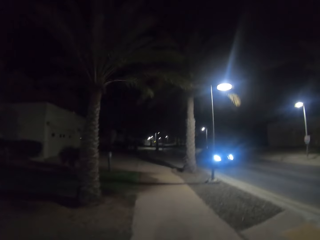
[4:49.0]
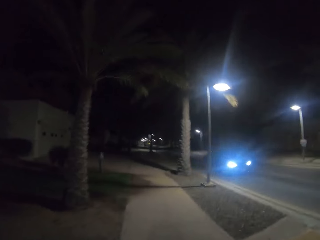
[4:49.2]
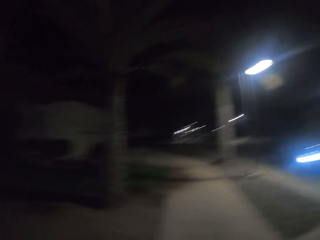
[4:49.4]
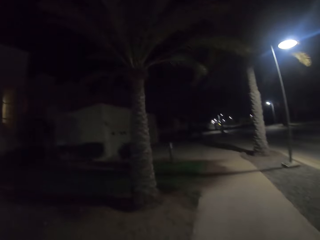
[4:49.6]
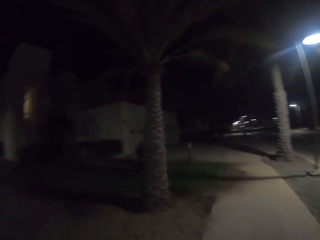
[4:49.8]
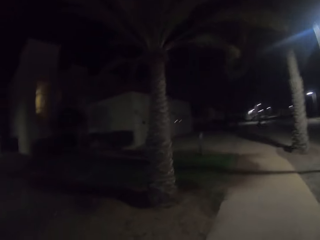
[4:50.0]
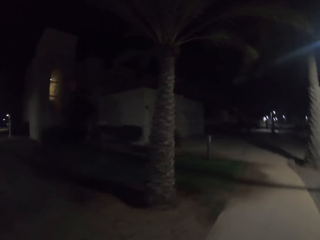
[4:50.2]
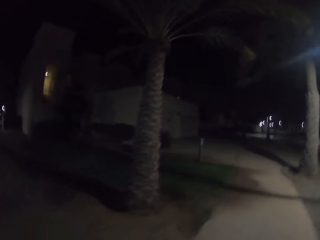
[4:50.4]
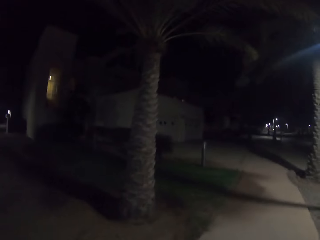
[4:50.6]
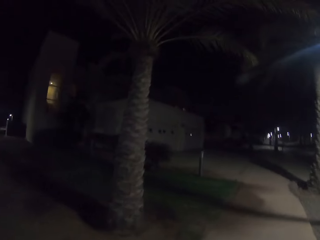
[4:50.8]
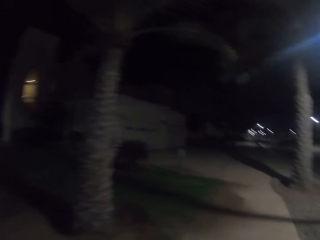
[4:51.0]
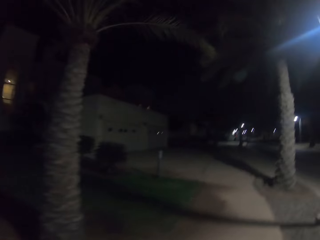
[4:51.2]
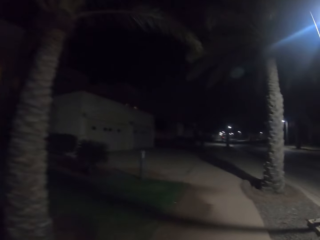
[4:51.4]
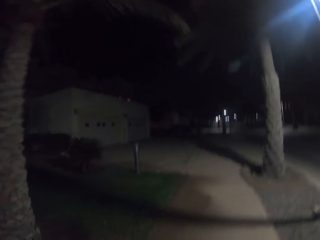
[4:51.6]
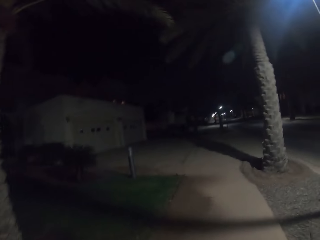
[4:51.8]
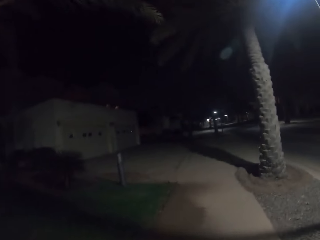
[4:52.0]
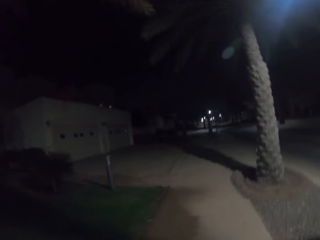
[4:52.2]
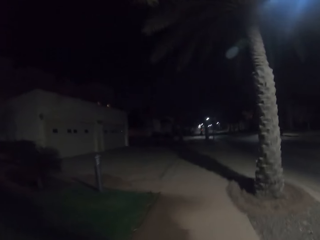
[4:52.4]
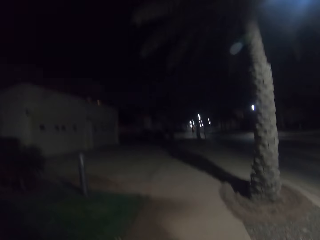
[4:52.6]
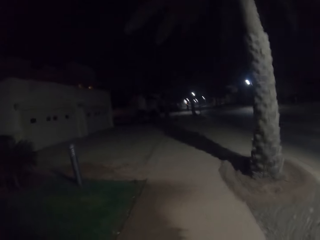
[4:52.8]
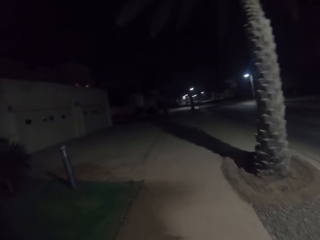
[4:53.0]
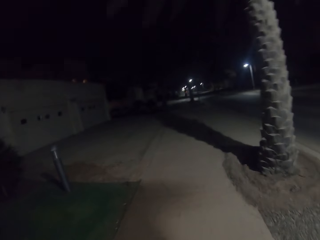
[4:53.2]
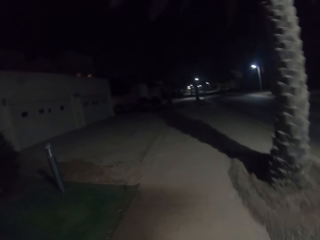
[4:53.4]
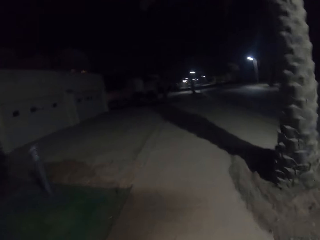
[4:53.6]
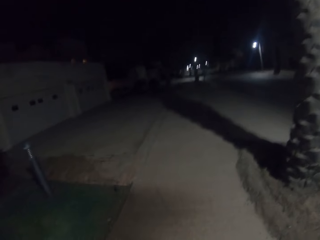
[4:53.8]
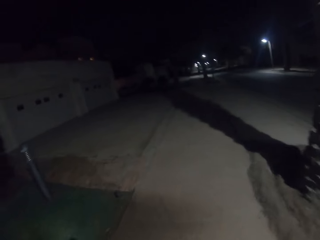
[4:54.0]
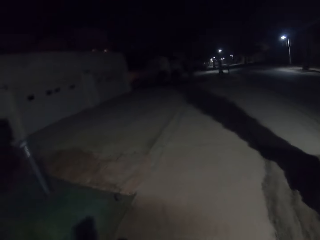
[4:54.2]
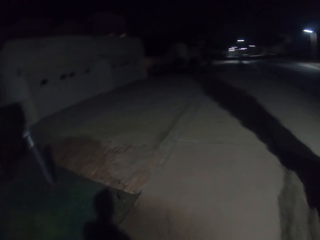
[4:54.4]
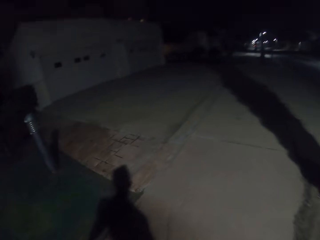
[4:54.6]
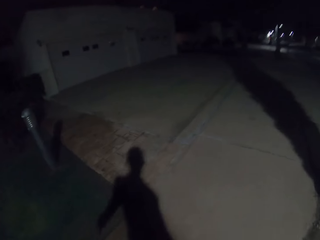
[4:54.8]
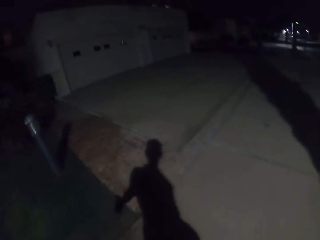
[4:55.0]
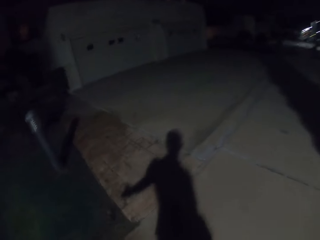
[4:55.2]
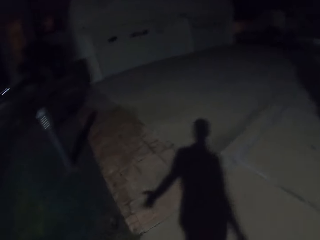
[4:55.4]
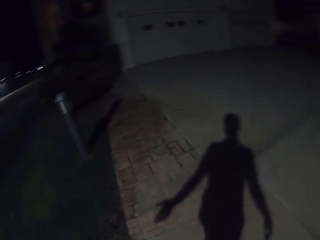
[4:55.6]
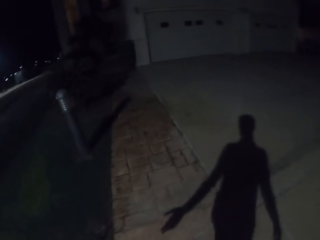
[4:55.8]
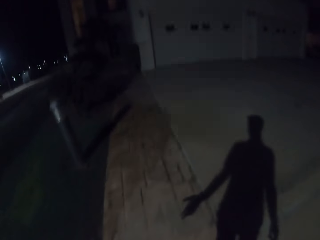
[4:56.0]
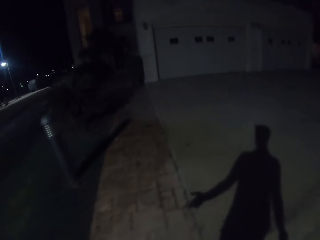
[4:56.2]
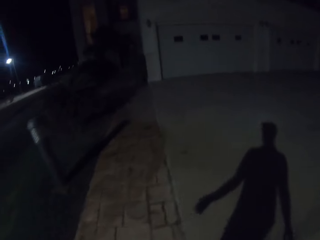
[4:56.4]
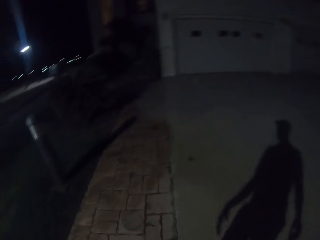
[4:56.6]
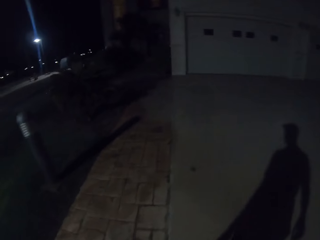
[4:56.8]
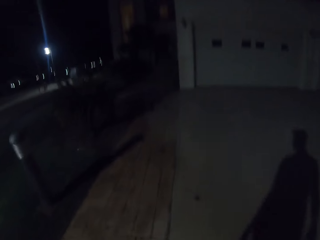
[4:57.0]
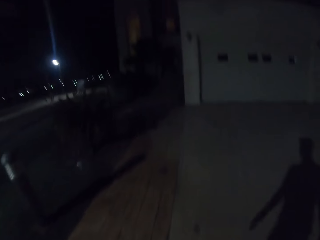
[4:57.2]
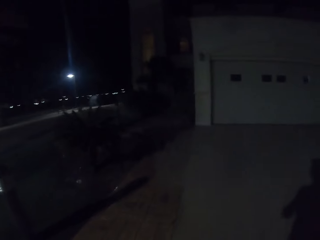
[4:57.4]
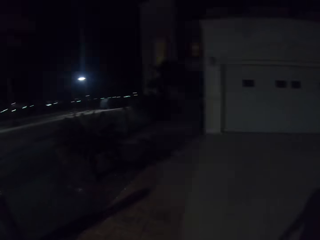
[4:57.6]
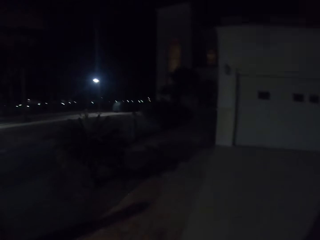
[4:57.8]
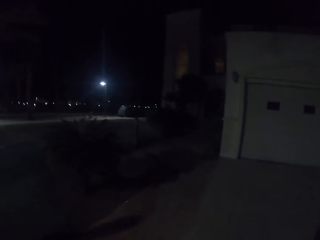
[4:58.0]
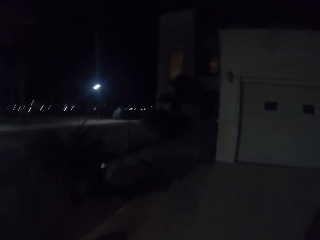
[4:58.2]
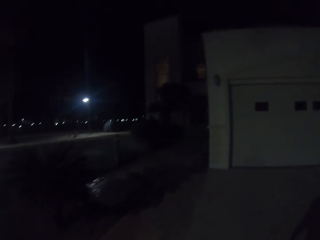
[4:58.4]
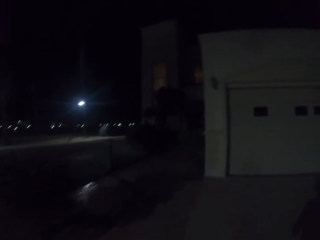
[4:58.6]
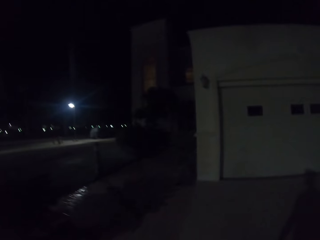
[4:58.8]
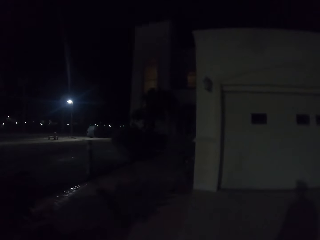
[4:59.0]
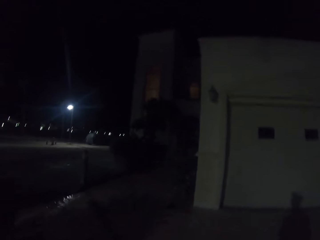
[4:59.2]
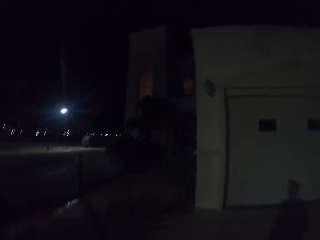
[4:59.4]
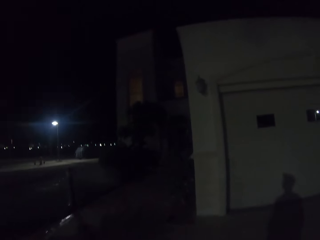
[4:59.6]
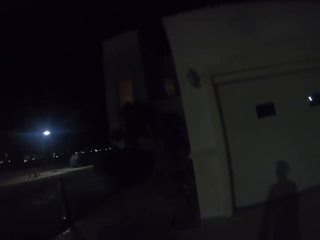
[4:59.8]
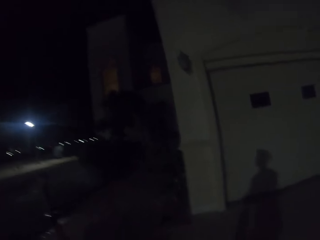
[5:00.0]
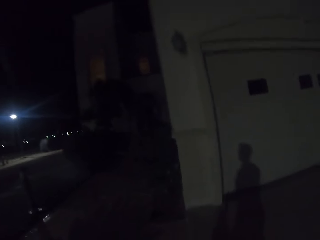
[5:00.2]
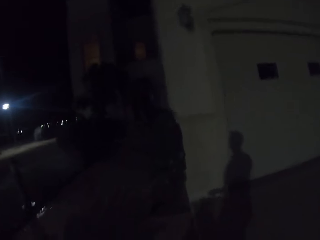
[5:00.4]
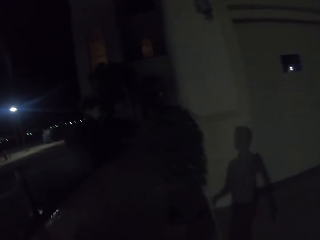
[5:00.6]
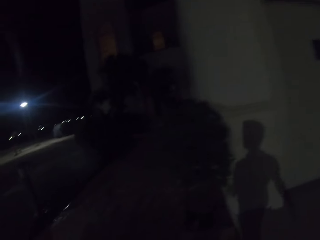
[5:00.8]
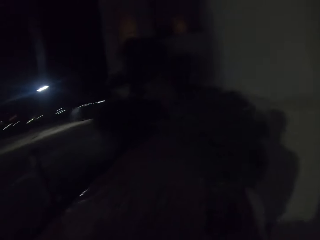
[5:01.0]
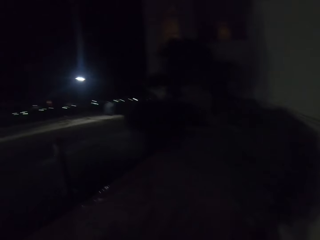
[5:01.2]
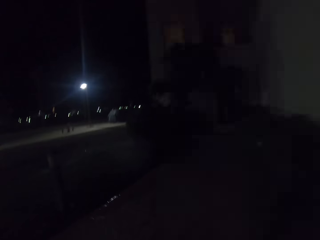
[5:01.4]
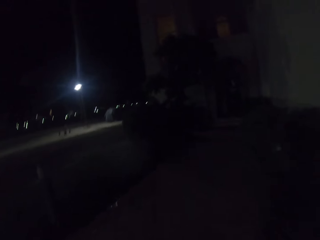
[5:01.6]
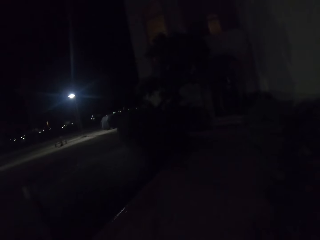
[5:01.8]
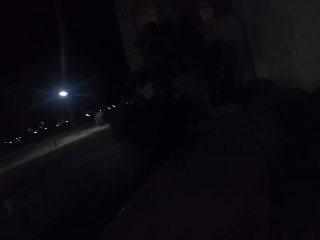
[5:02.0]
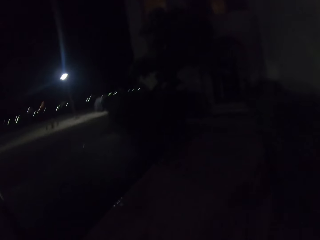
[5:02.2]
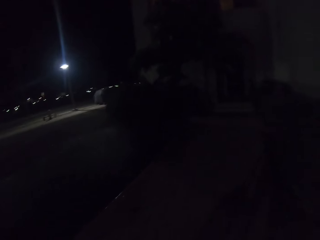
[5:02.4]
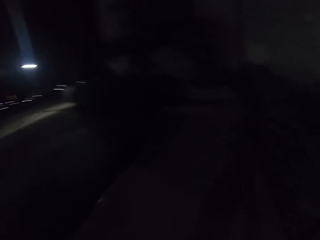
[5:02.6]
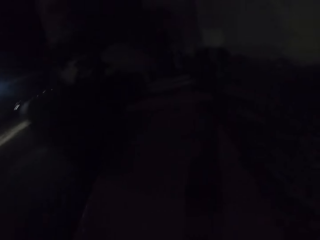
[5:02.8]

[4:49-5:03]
The camera wearer stares at a house. They walk on the sidewalk. They walk to the house. They turn towards the building.
